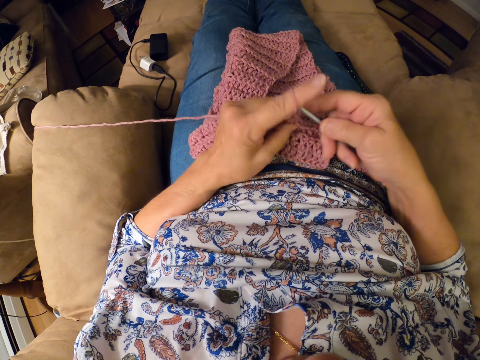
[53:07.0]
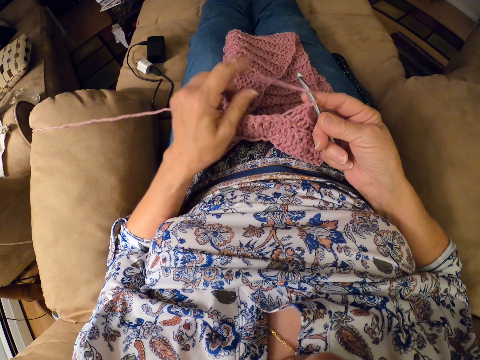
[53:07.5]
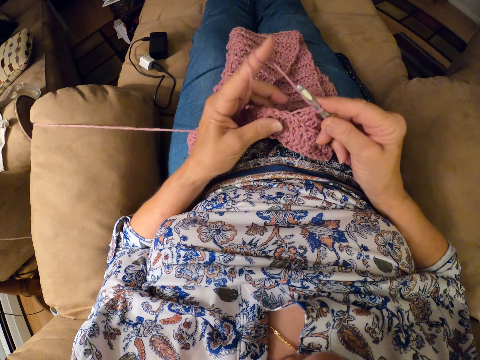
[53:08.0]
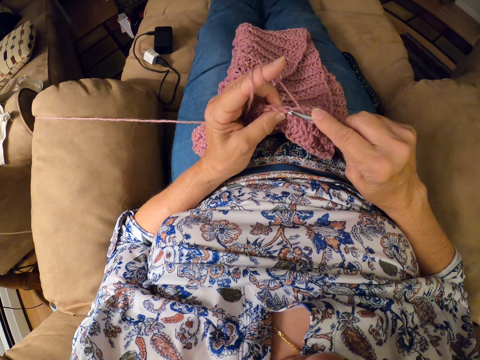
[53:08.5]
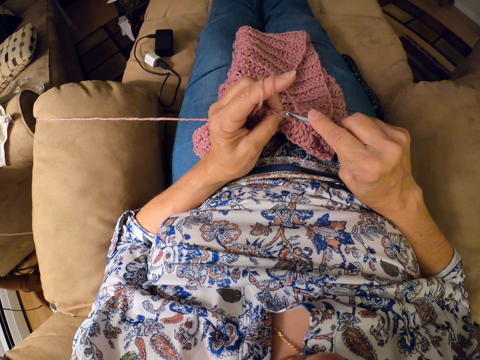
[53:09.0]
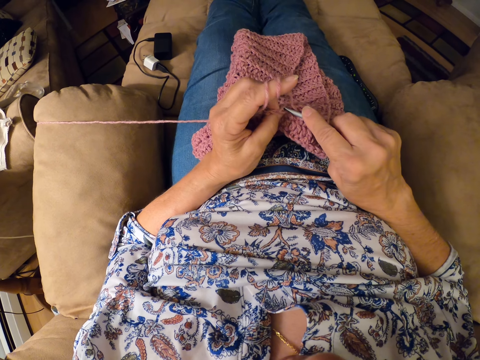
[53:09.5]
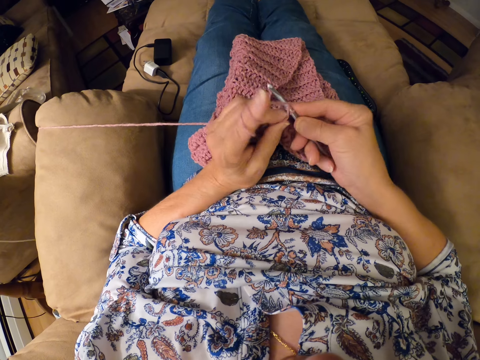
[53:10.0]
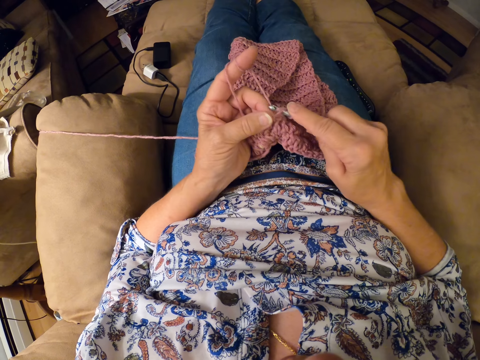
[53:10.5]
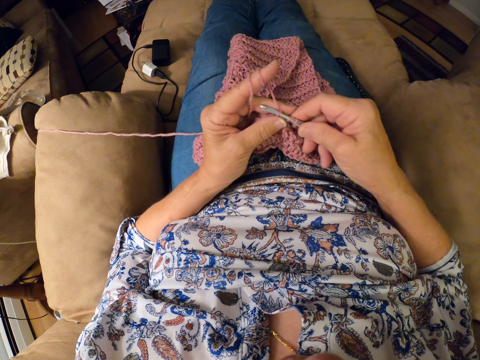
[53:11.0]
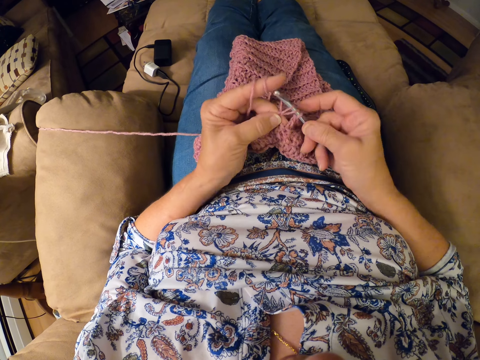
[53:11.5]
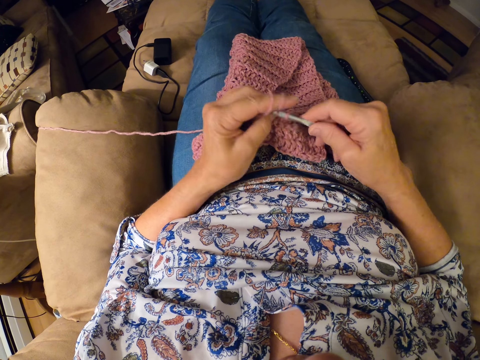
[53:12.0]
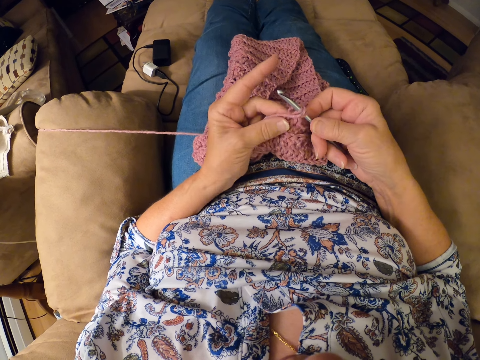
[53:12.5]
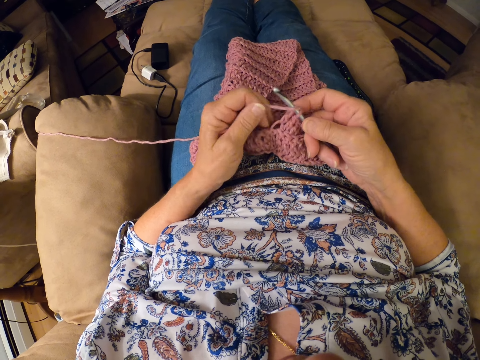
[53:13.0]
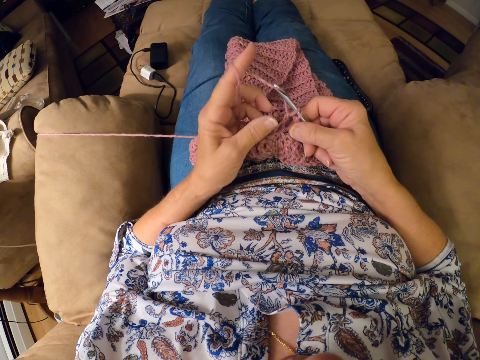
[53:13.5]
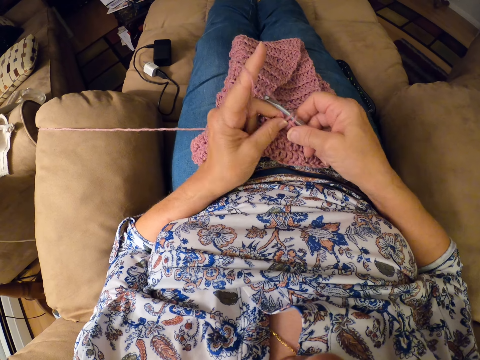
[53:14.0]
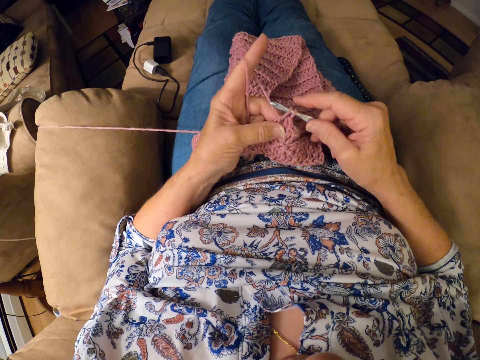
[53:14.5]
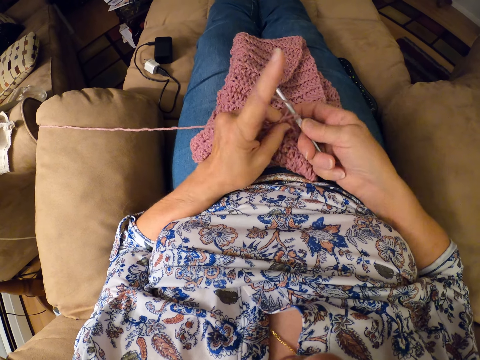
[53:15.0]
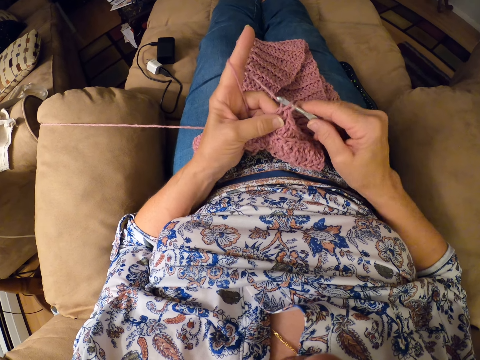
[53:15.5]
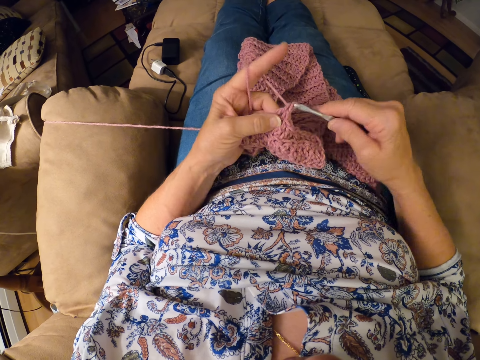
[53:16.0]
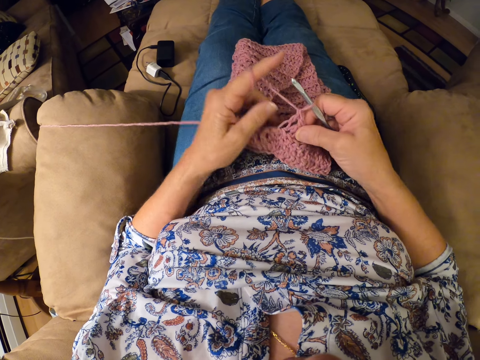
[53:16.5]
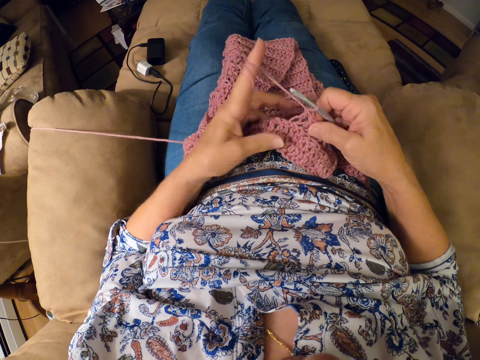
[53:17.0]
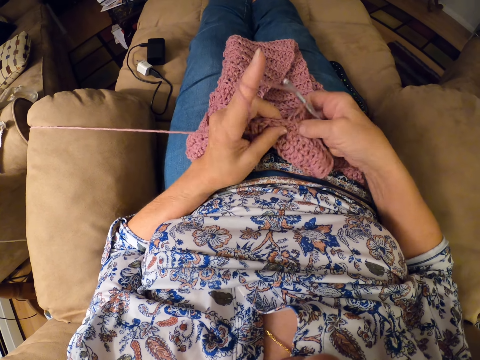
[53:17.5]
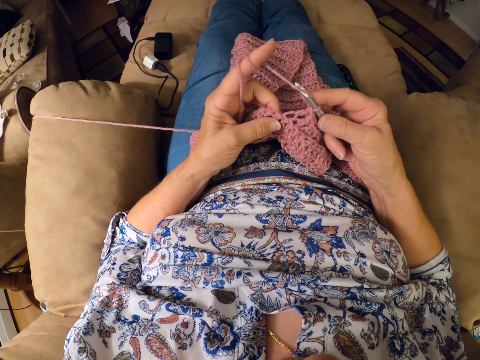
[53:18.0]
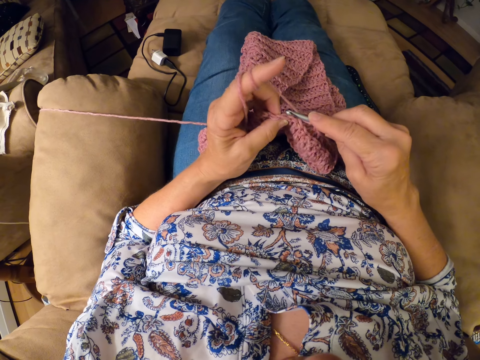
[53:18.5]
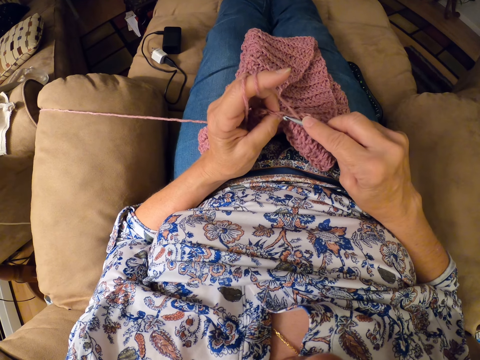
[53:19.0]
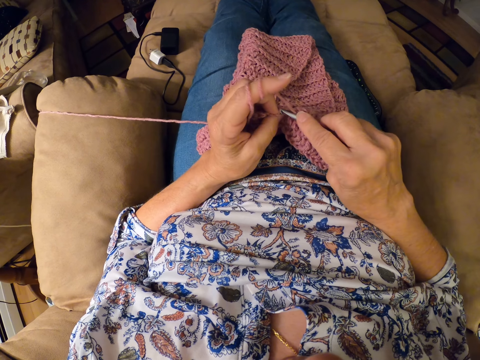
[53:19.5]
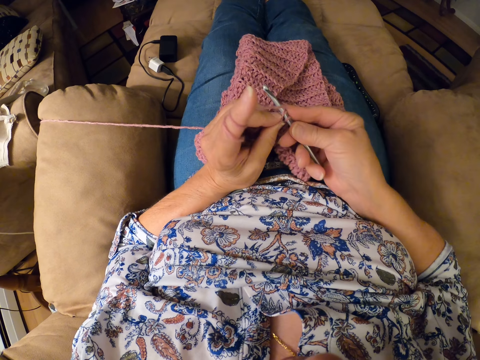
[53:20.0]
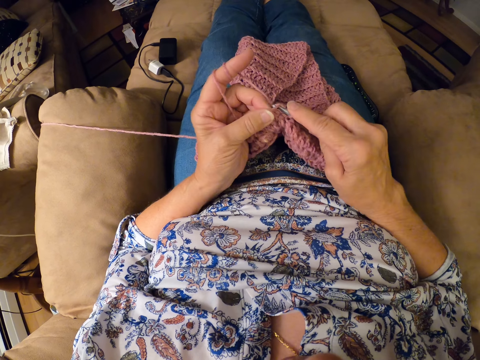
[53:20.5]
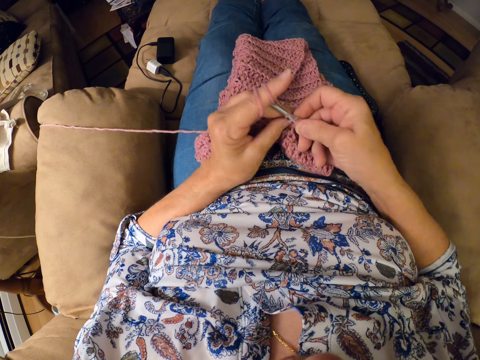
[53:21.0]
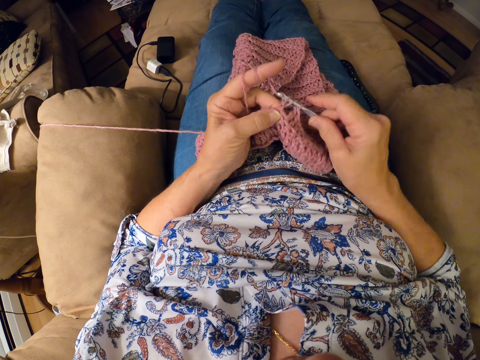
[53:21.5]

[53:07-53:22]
The camera wearer adjusts the thread. They knit the garment. They adjust the thread. They knit the garment.

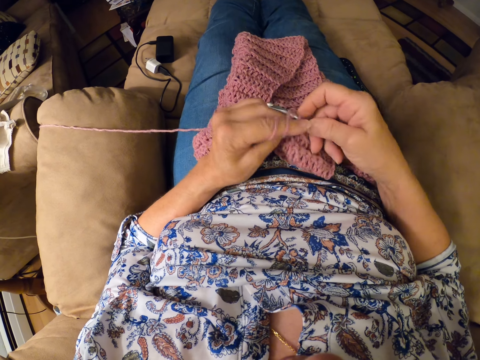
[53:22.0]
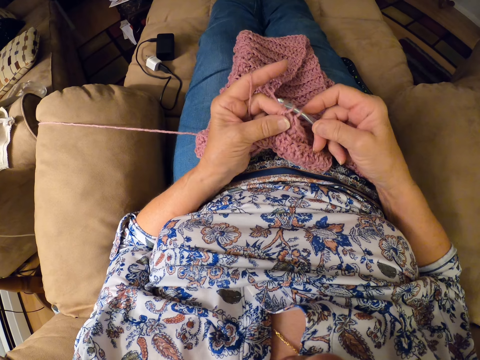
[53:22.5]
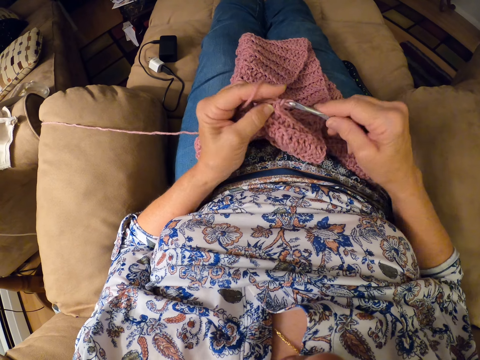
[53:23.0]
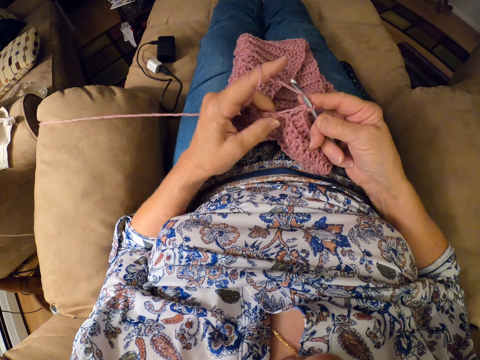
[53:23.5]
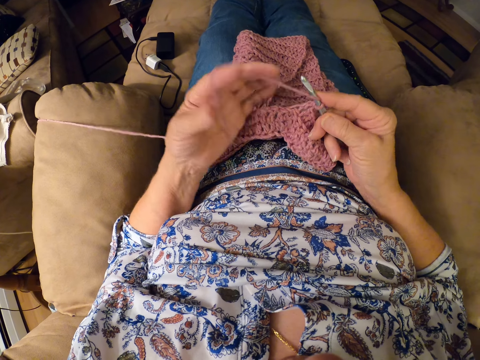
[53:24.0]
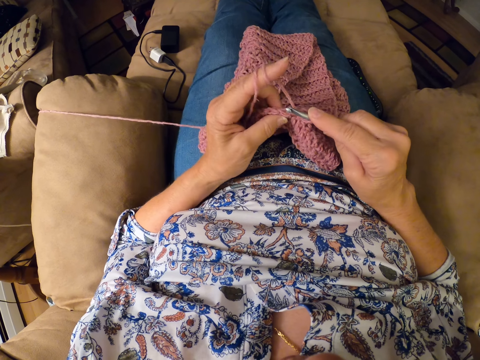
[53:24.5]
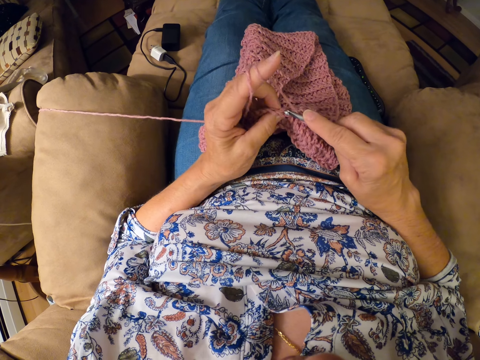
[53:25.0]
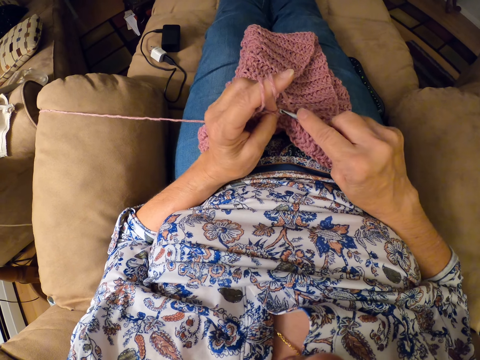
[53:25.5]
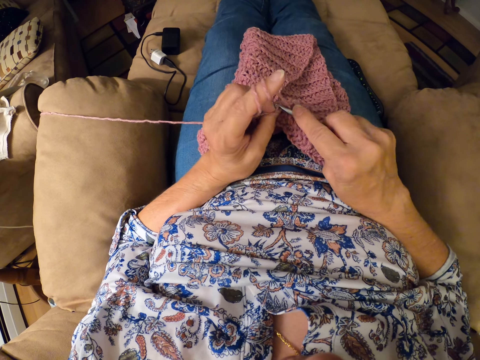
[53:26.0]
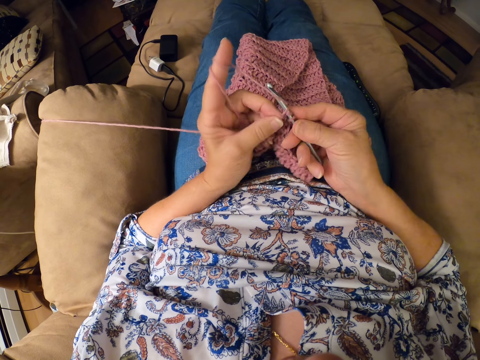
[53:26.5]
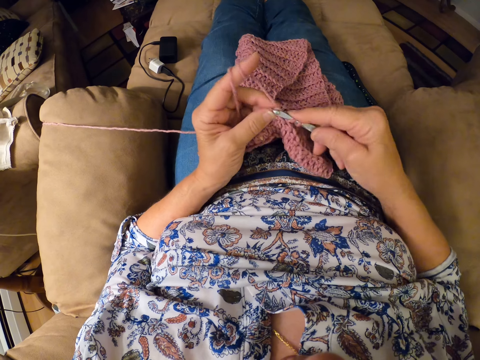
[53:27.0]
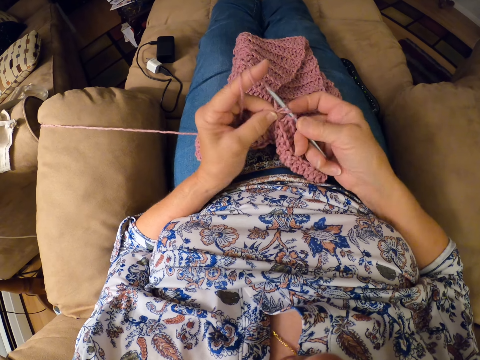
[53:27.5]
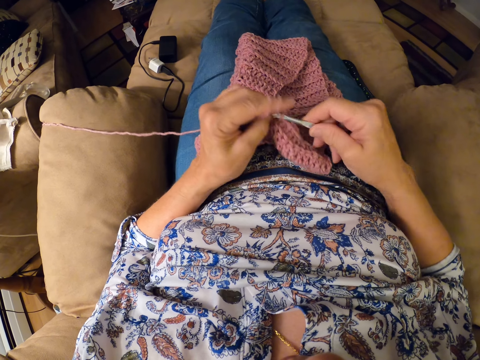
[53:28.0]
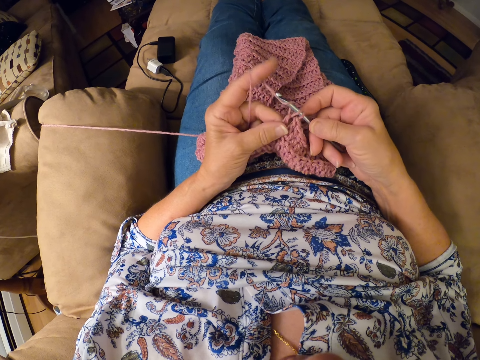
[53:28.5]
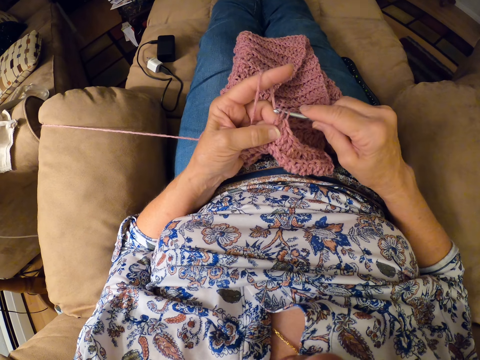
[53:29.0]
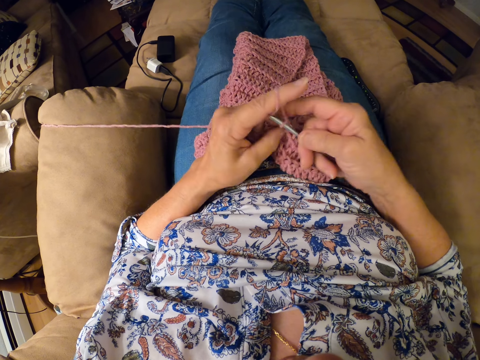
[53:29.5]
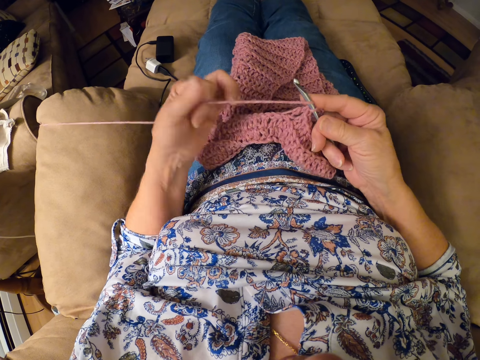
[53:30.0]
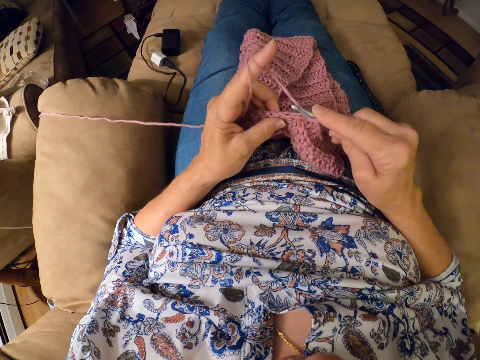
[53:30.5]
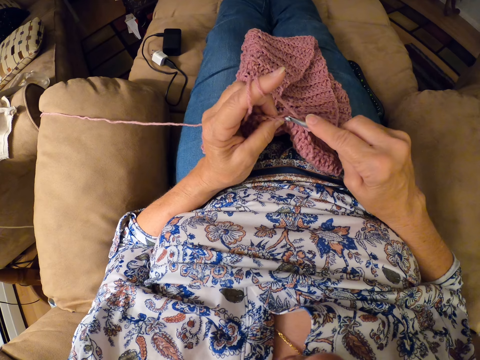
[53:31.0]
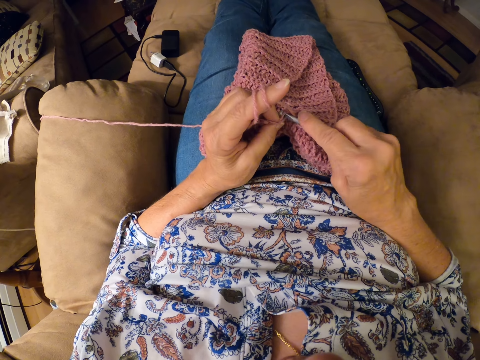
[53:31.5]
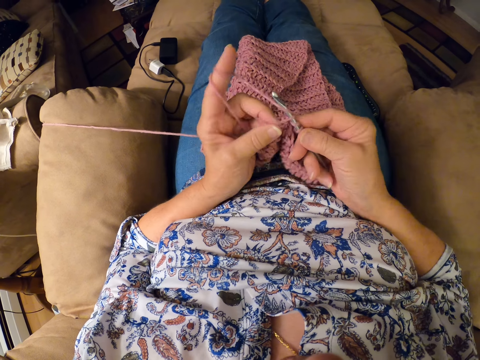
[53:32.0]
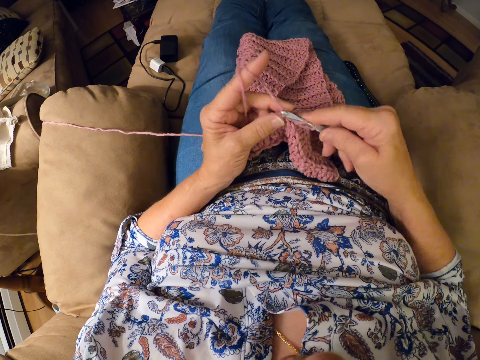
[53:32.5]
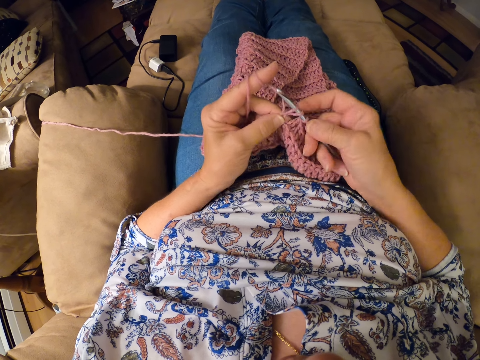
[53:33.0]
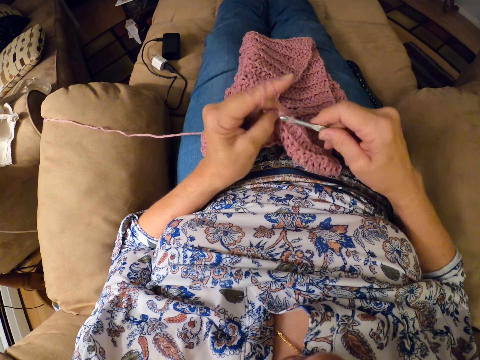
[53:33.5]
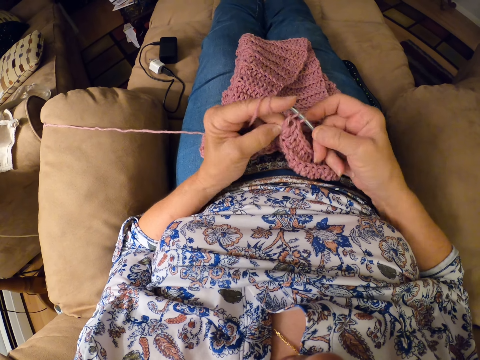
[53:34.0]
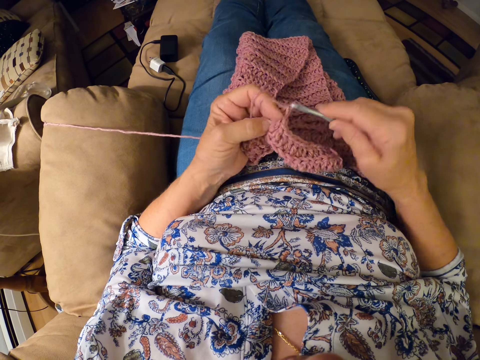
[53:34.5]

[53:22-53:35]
The camera wearer adjusts the thread. They knit the garment. They adjust the thread. They knit the garment.
